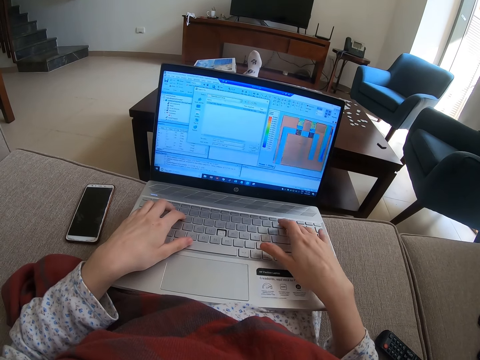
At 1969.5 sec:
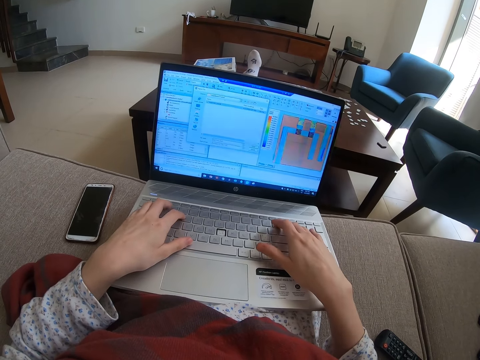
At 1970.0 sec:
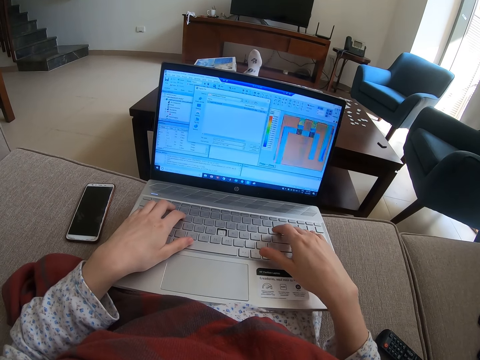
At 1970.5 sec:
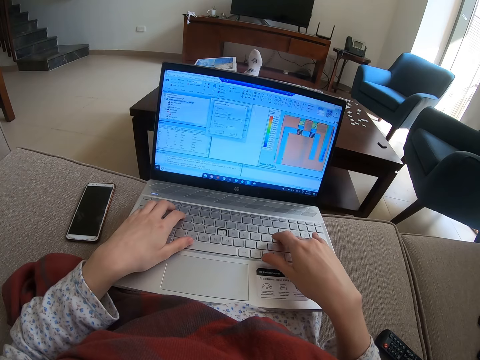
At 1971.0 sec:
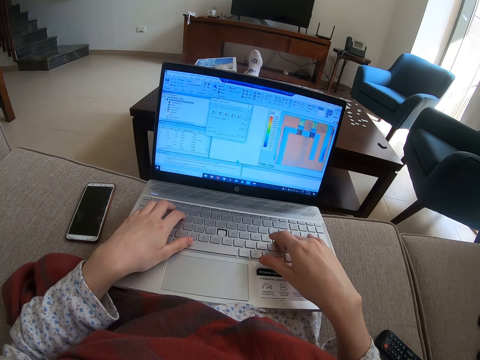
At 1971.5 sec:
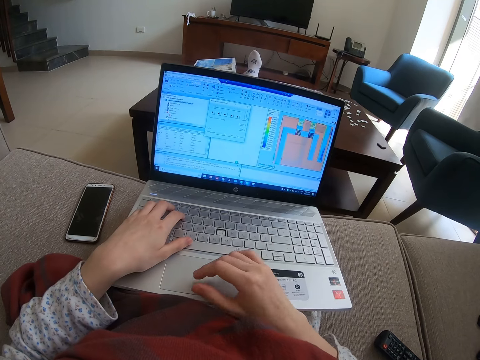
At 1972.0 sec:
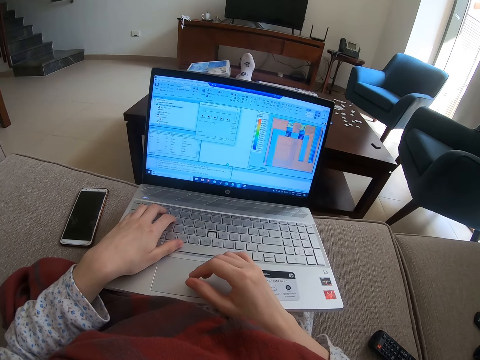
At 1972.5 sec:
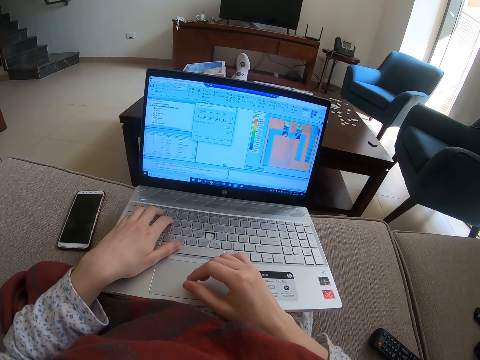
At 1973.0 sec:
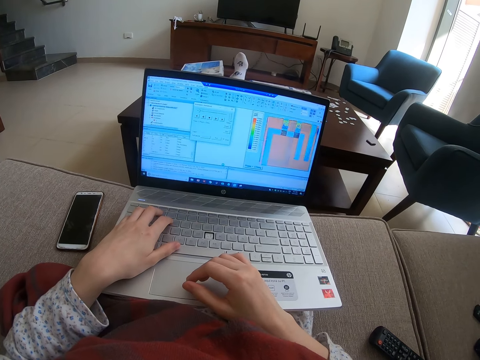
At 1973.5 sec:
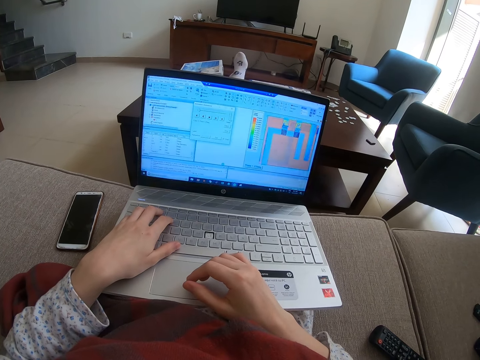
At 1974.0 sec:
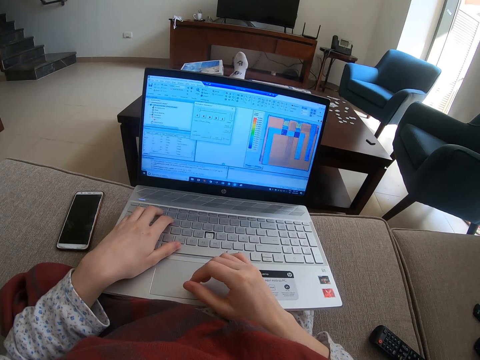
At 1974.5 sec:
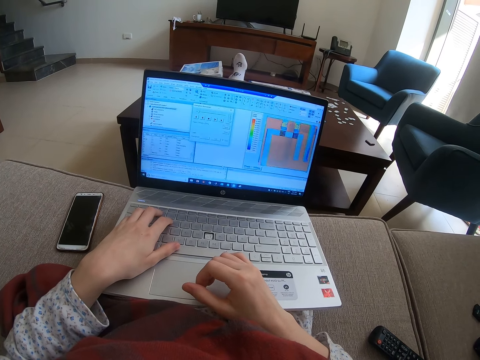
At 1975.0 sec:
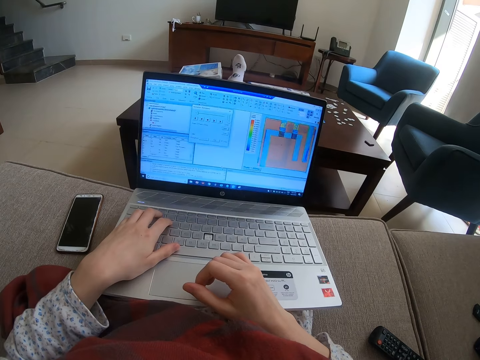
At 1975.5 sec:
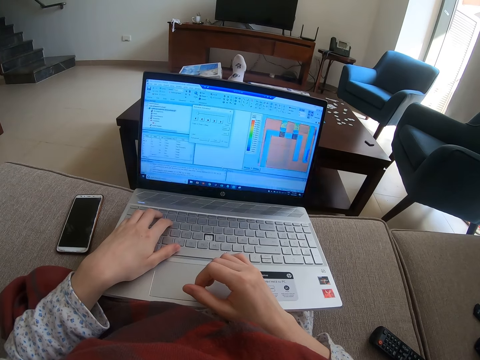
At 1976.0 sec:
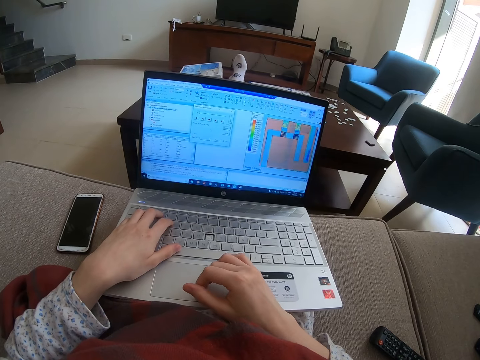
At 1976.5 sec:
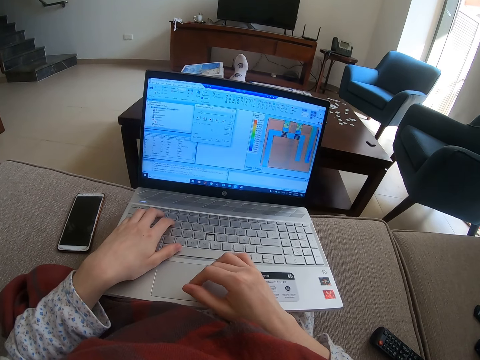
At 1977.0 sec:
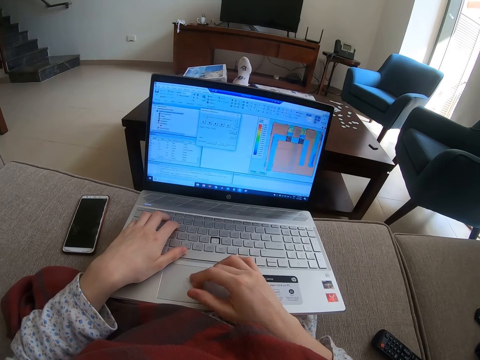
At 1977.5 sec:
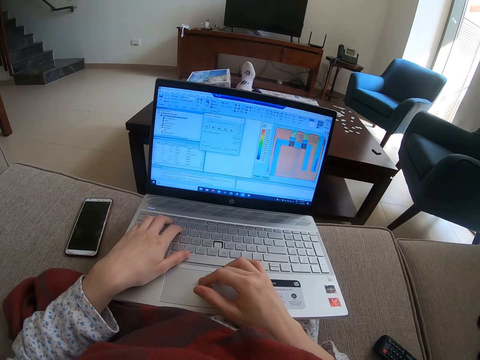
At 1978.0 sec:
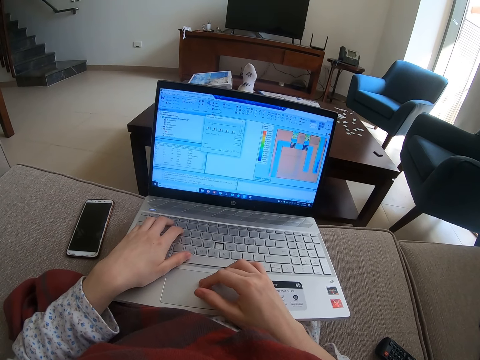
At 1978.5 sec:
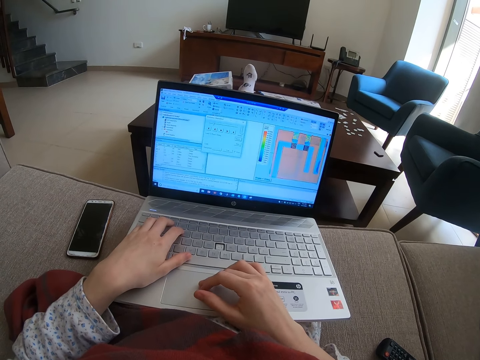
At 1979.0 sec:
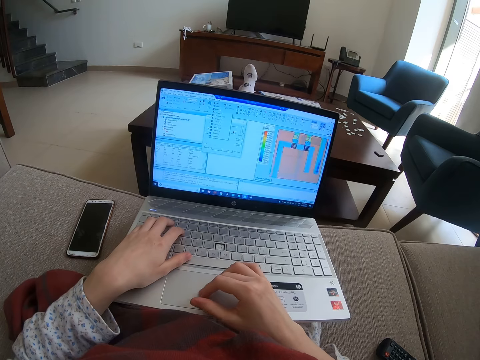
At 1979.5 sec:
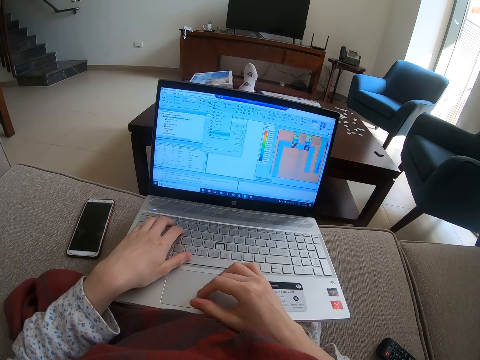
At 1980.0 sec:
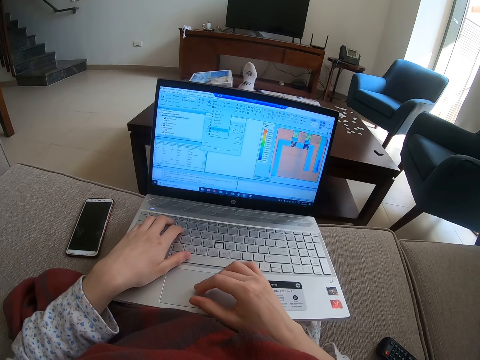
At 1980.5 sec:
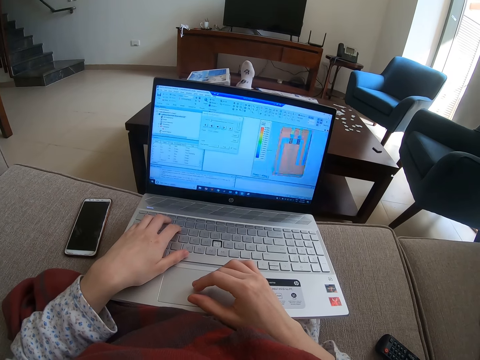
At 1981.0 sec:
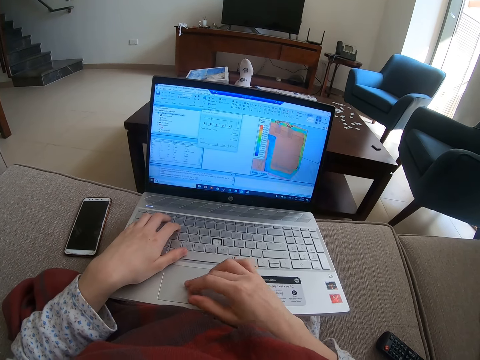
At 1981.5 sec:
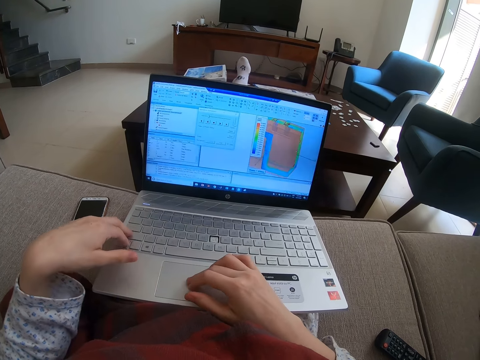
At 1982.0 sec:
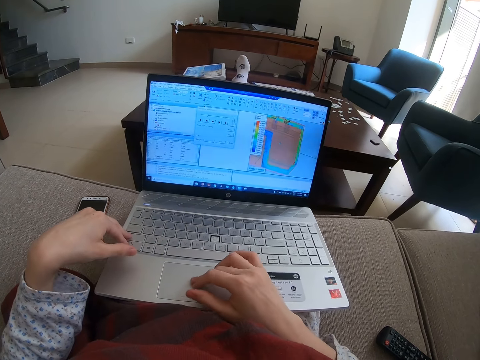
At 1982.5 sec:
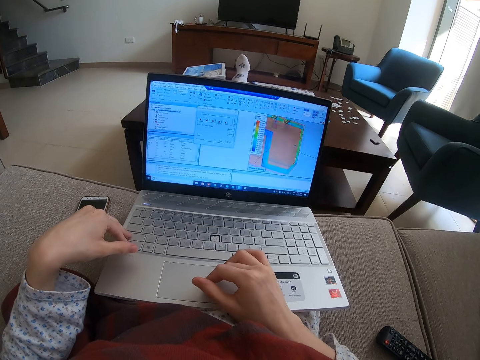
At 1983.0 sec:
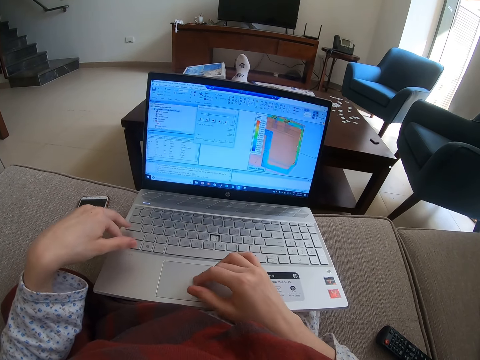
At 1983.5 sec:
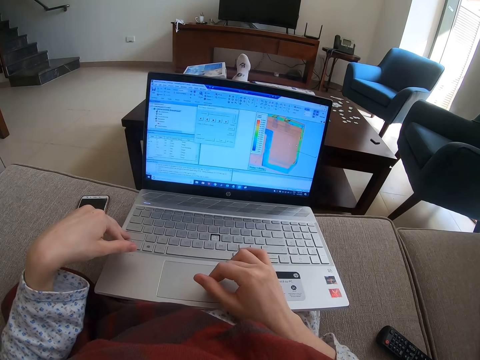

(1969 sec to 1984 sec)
The camera wearer looks at the laptop. They use the laptop.

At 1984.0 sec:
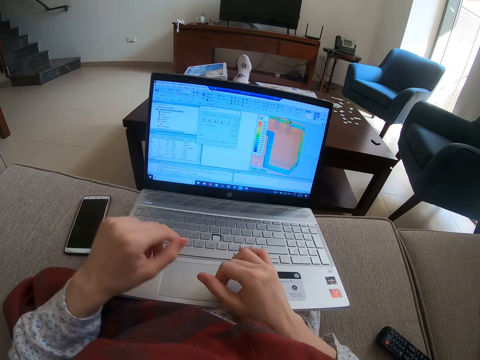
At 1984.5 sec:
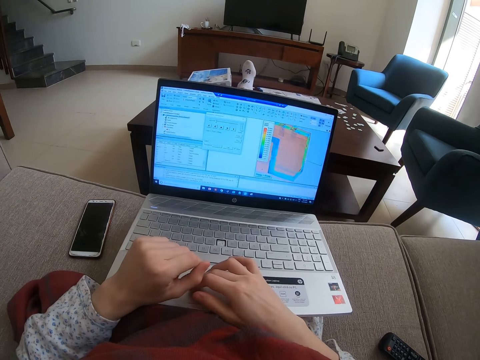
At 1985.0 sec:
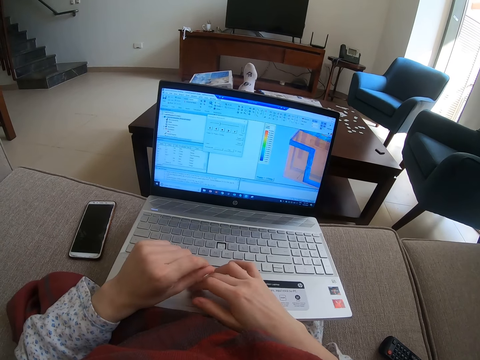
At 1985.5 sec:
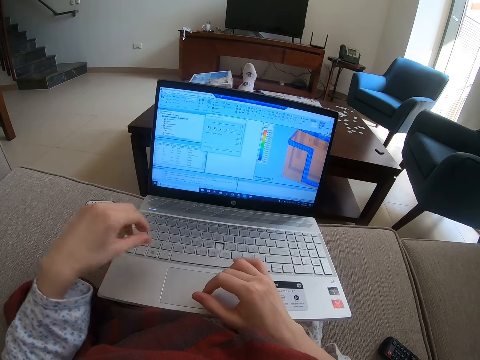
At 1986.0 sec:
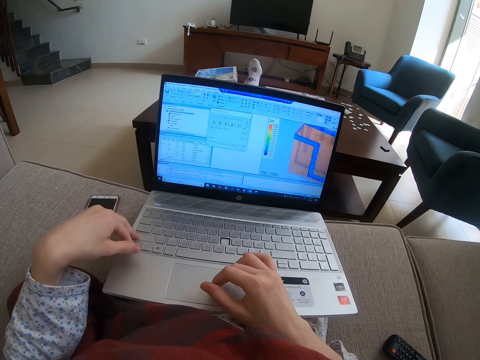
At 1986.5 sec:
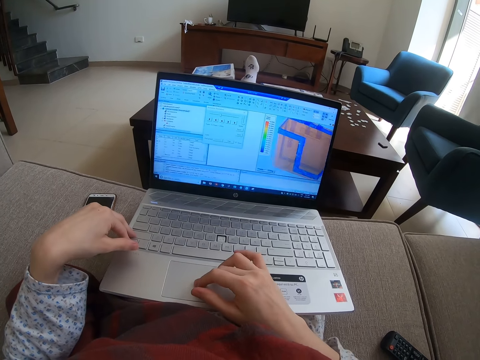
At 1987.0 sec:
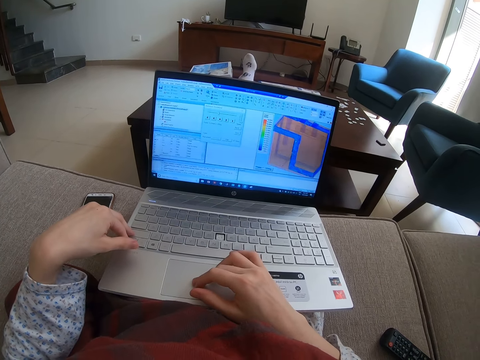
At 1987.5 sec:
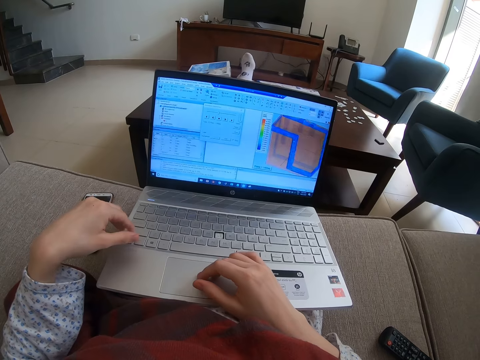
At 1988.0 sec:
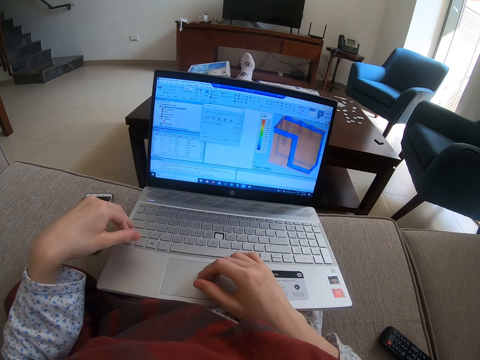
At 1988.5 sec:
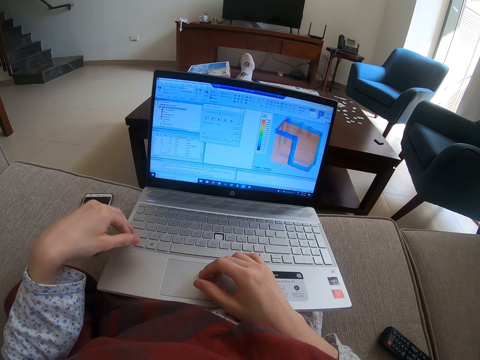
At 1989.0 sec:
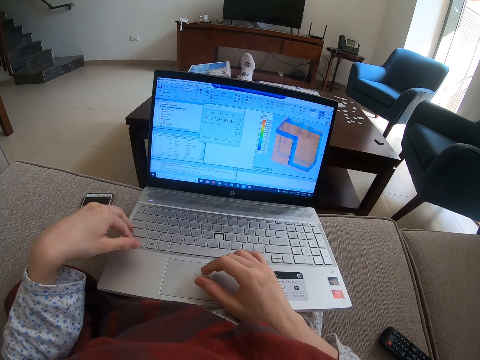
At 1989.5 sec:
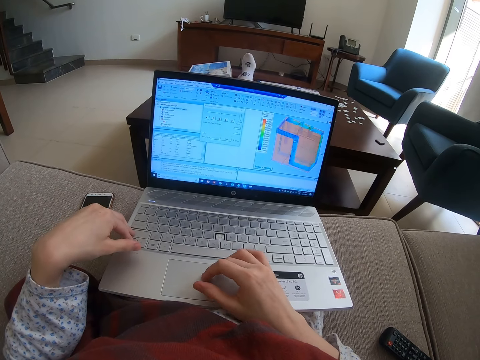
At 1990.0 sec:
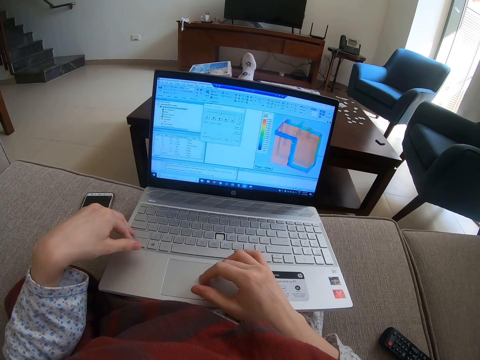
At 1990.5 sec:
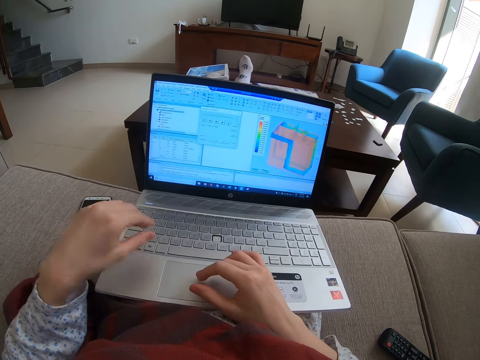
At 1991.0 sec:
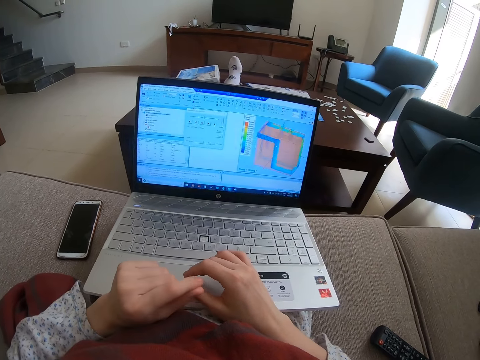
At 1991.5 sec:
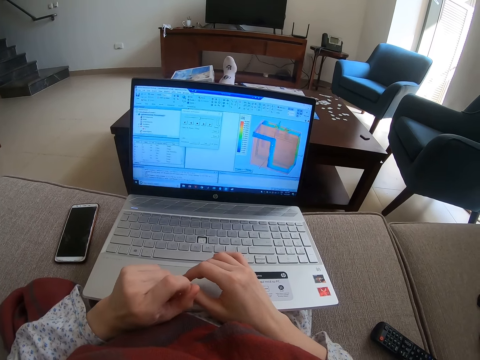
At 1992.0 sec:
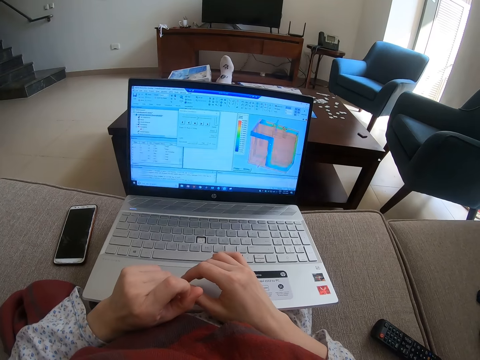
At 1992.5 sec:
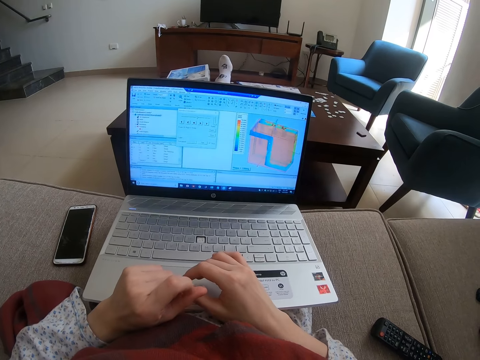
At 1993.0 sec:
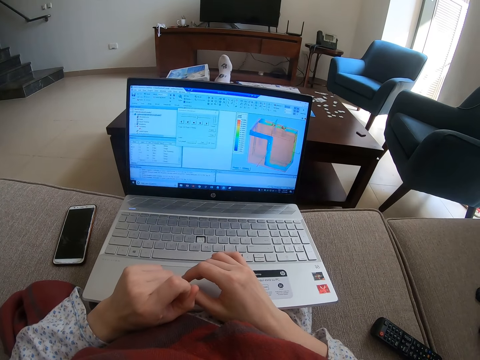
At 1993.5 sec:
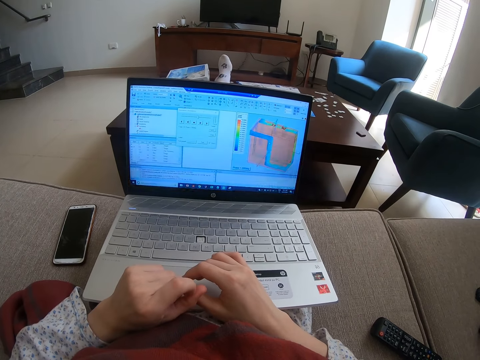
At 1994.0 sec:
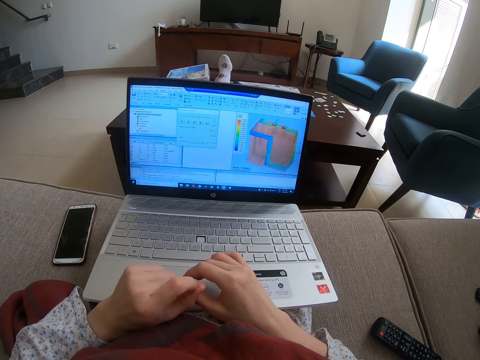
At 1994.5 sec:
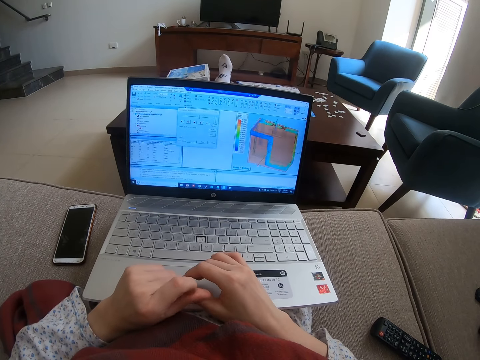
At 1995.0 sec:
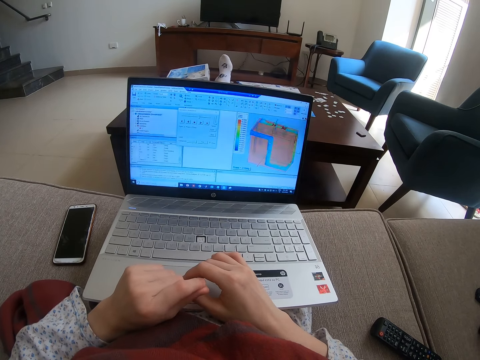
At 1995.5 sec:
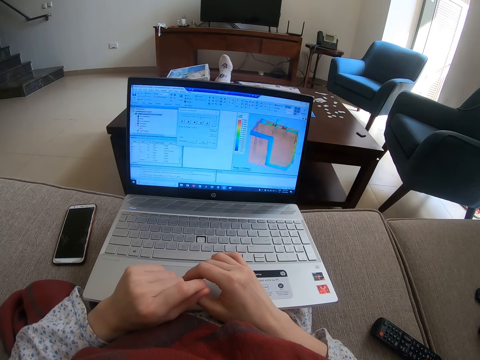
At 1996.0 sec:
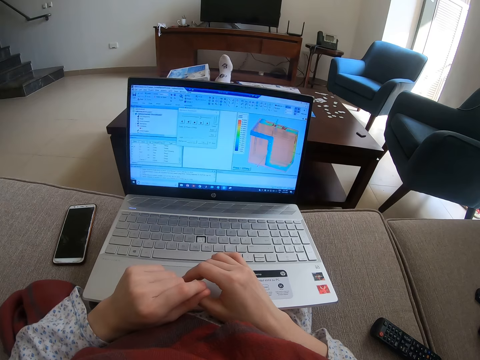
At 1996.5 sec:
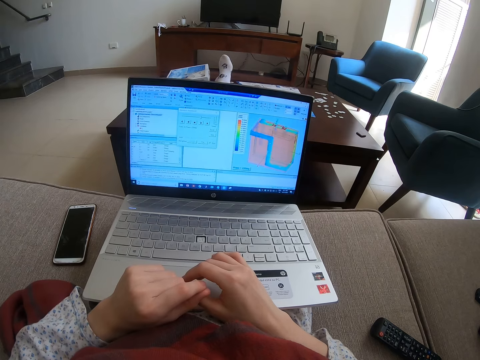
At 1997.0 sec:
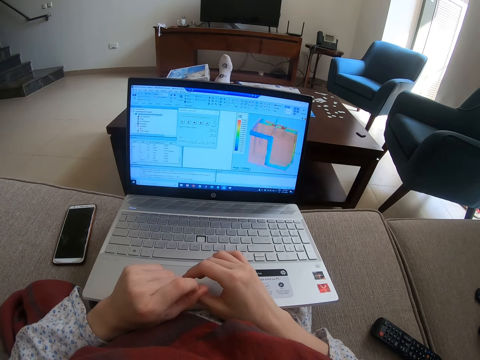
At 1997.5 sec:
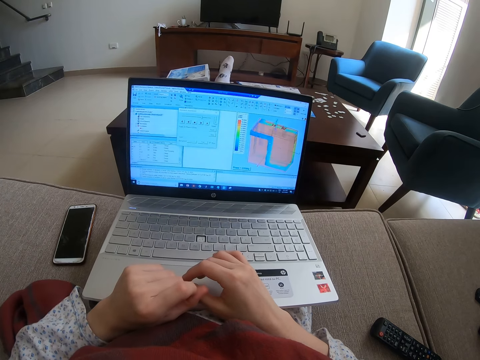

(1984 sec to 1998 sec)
The camera wearer looks at the laptop.
